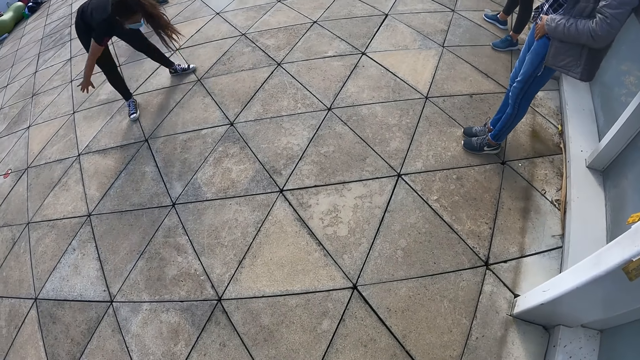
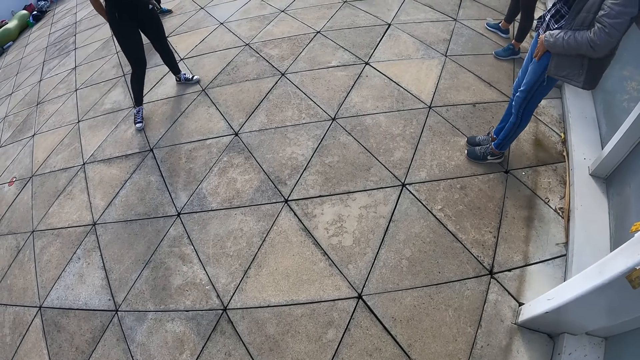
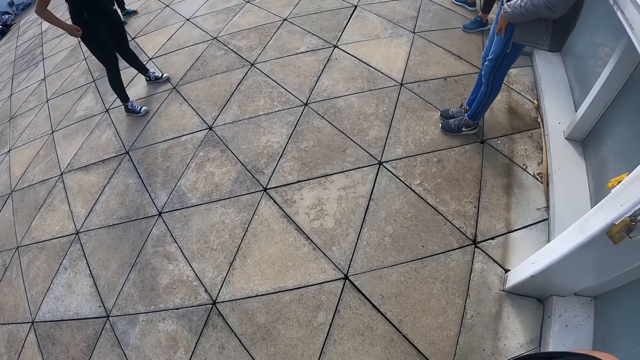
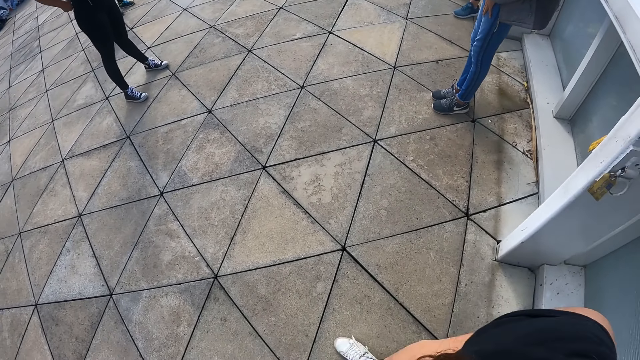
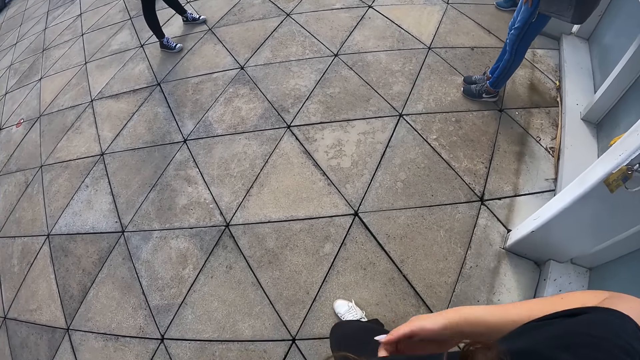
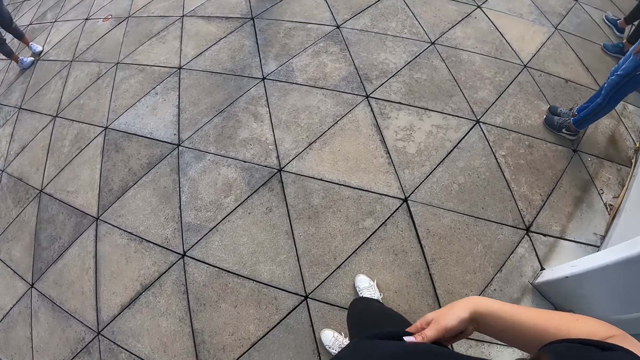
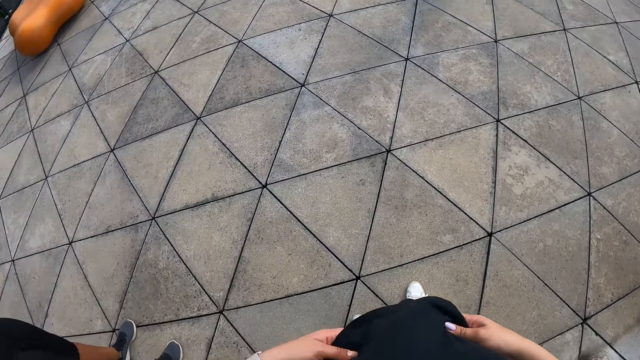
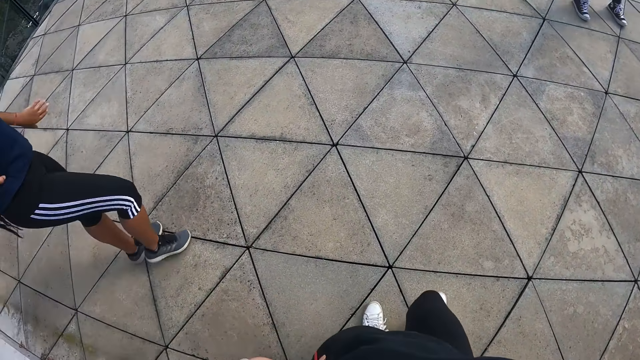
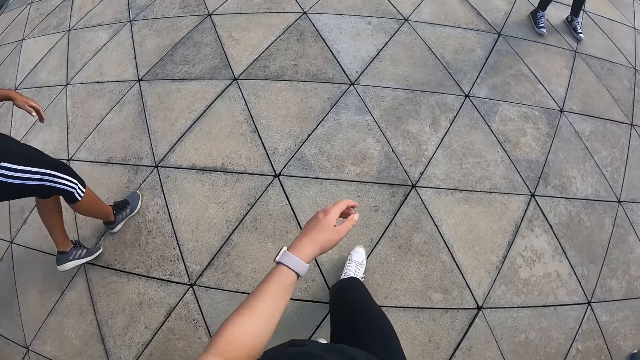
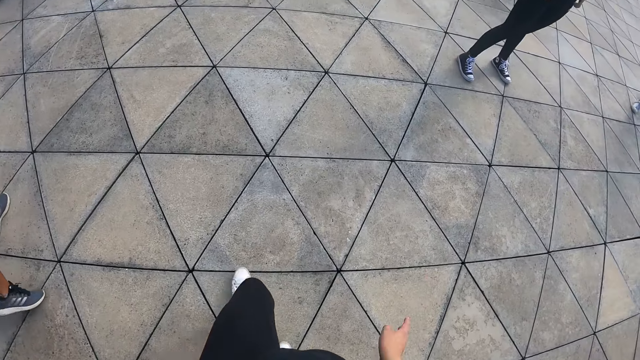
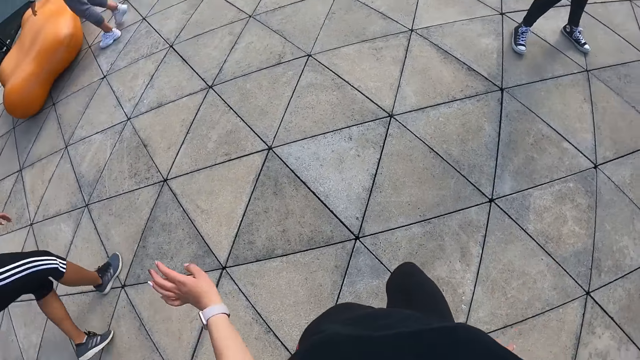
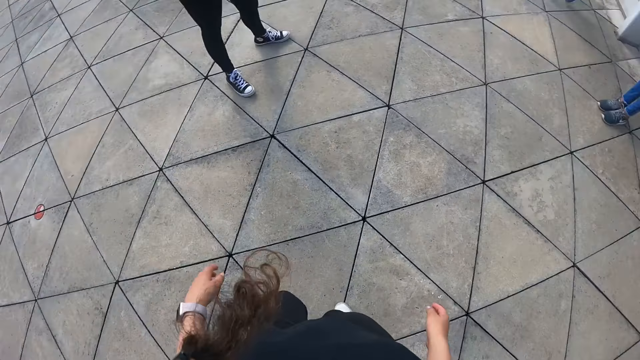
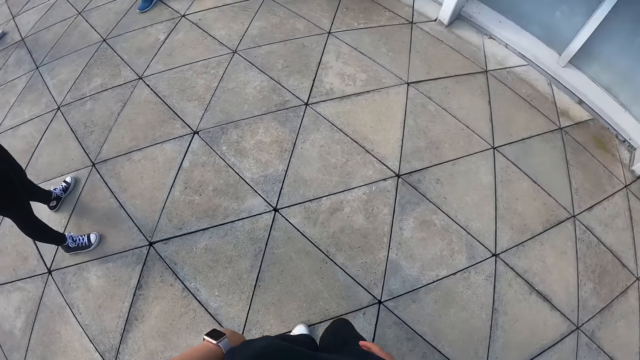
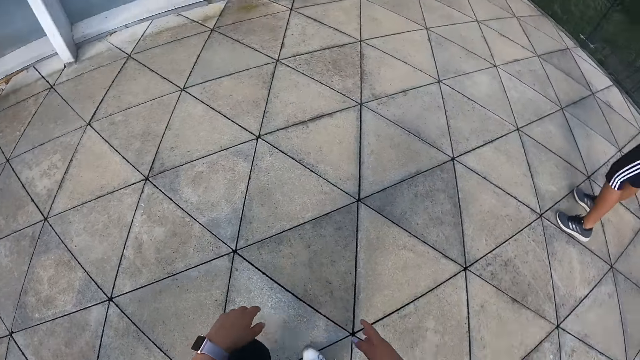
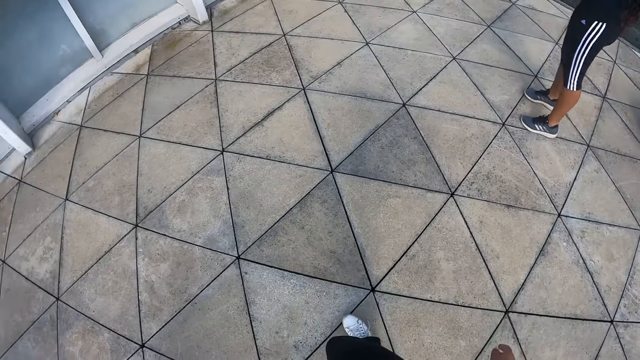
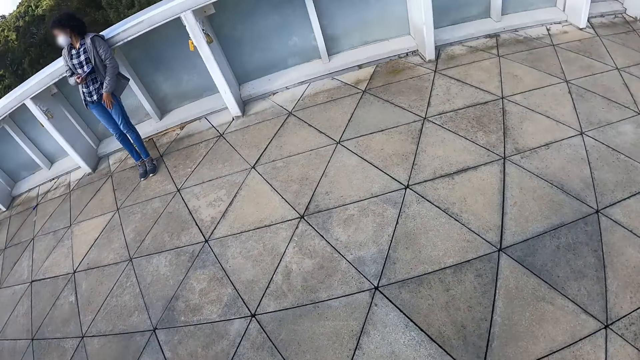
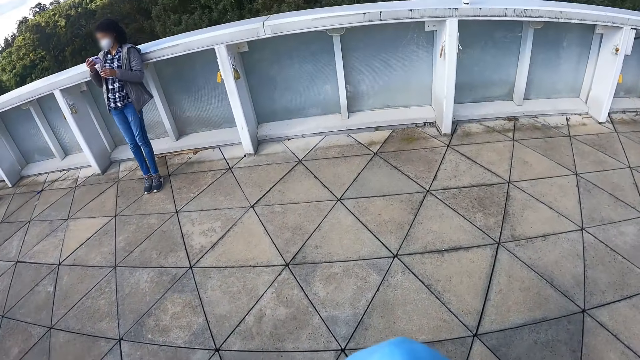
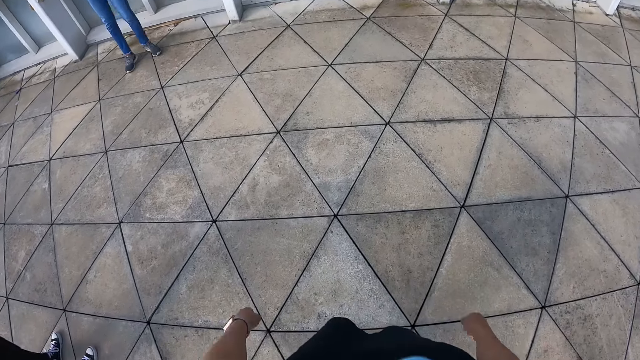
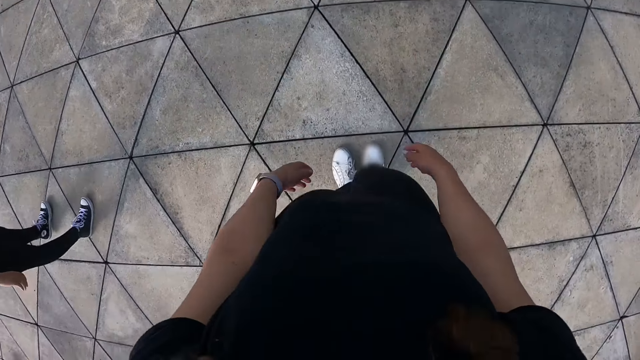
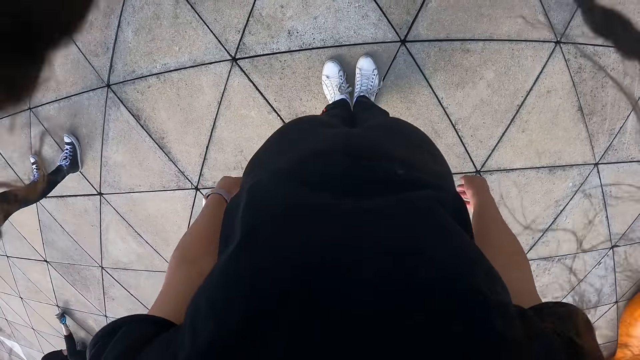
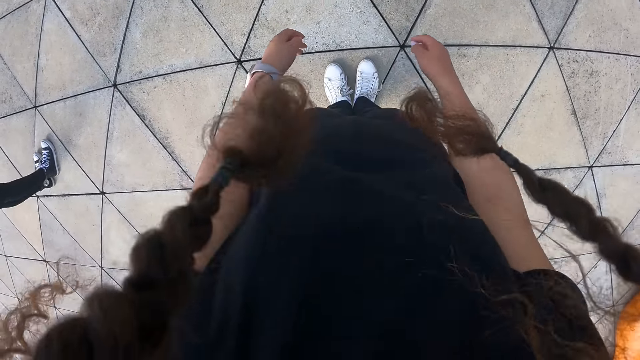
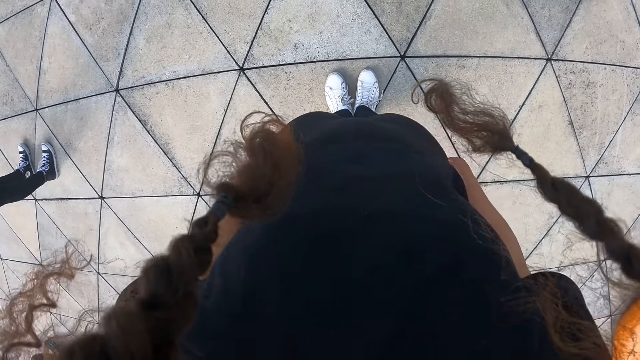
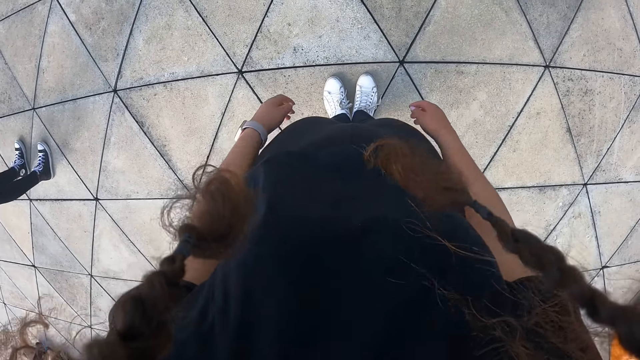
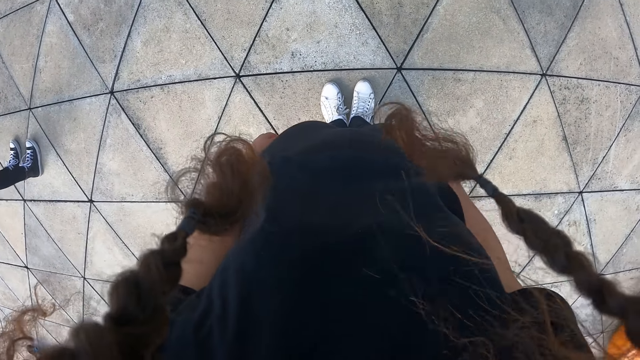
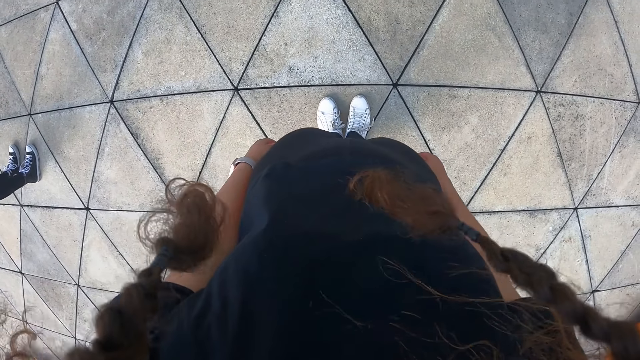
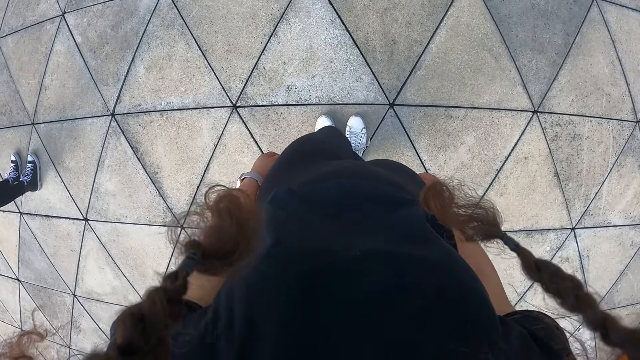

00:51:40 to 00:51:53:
The camera wearer folds her top. She walks around the court. She turns around. She stands at the court.

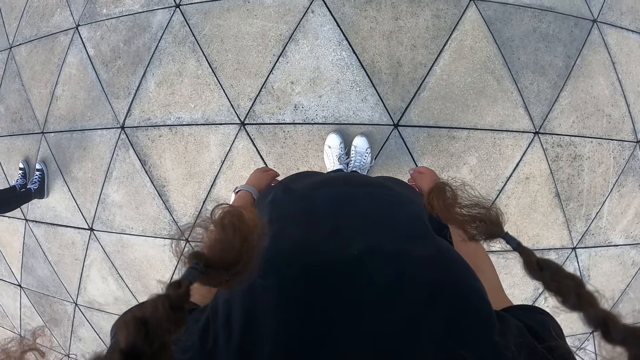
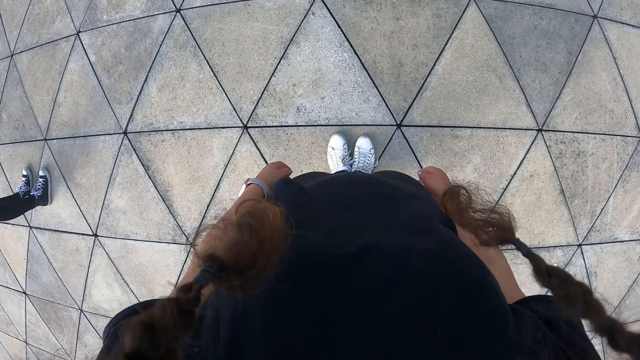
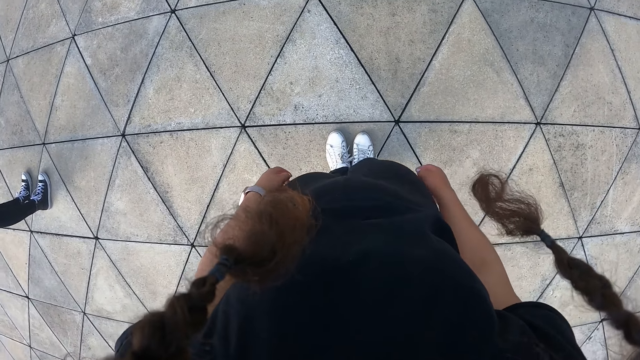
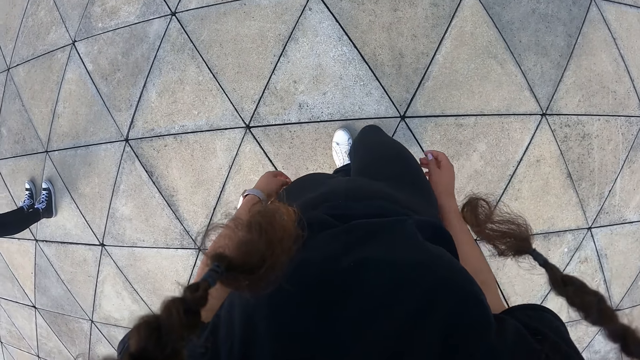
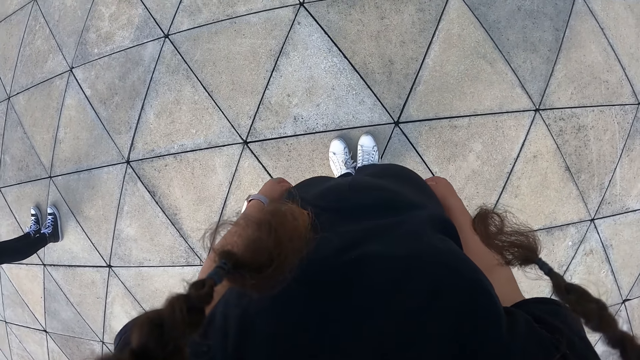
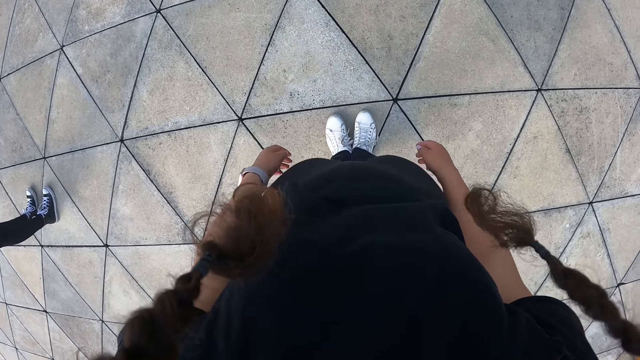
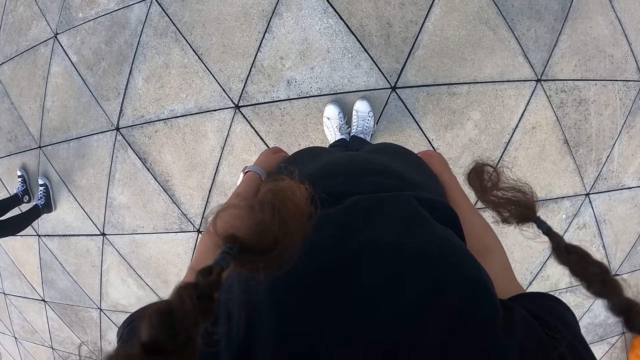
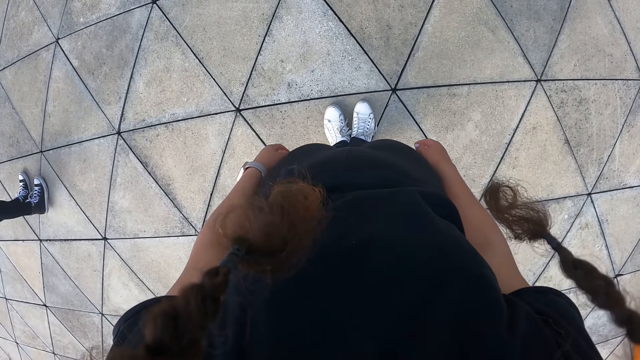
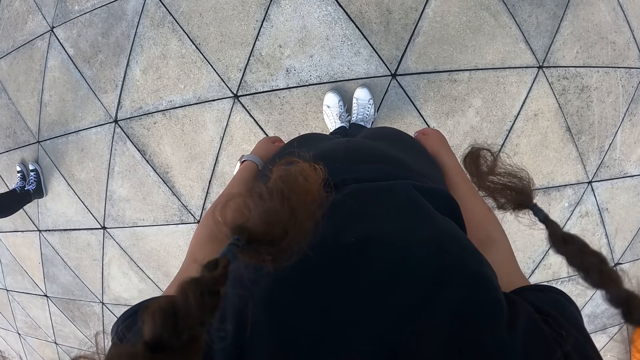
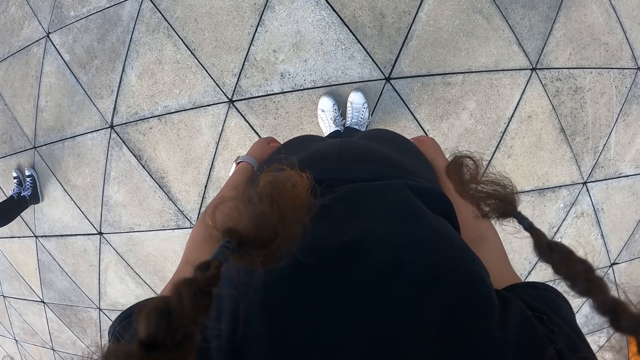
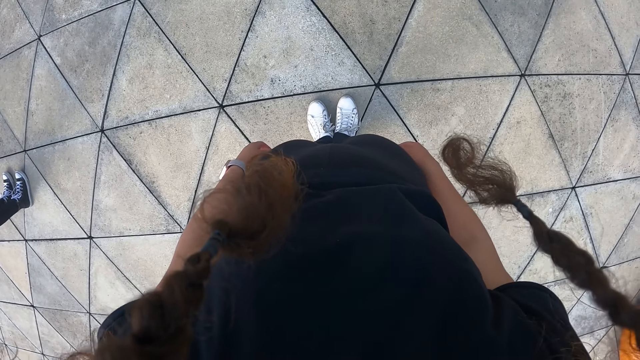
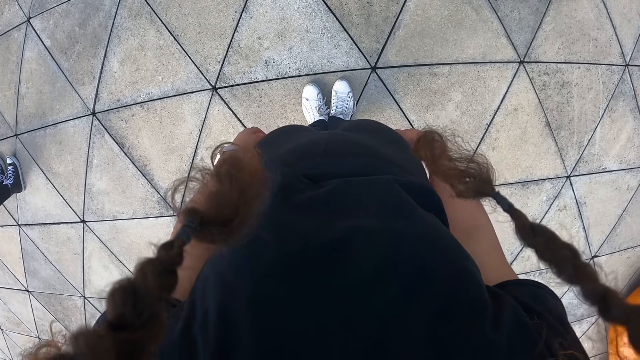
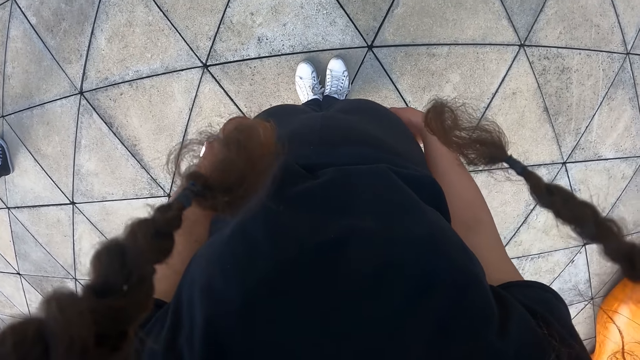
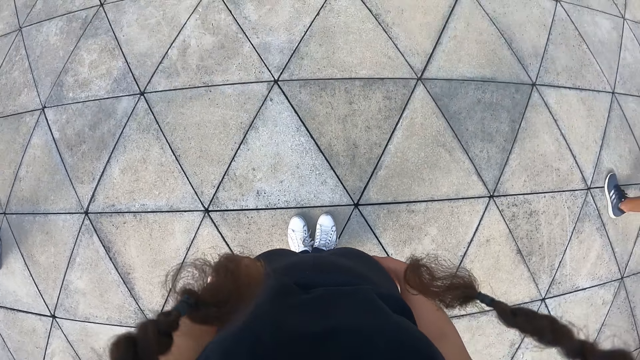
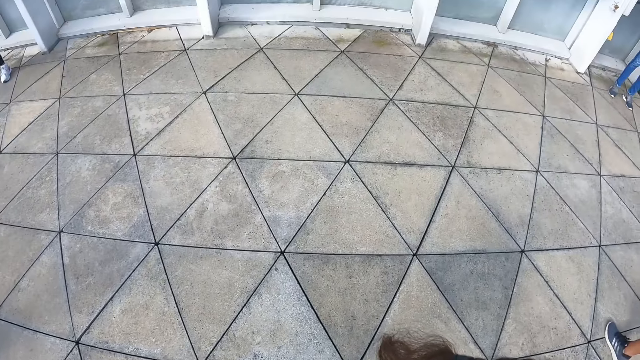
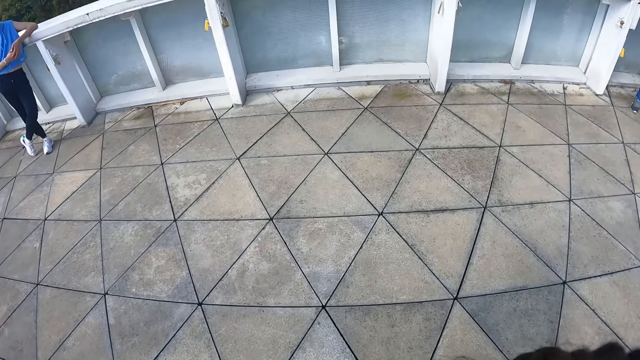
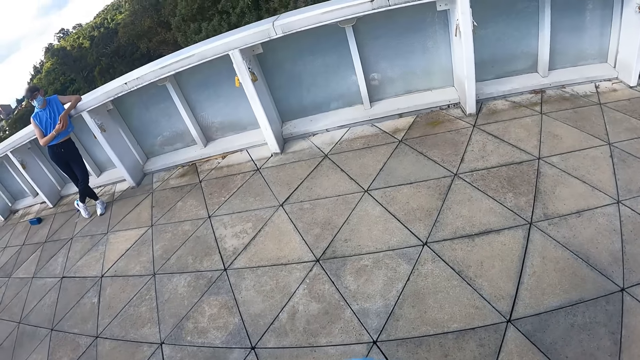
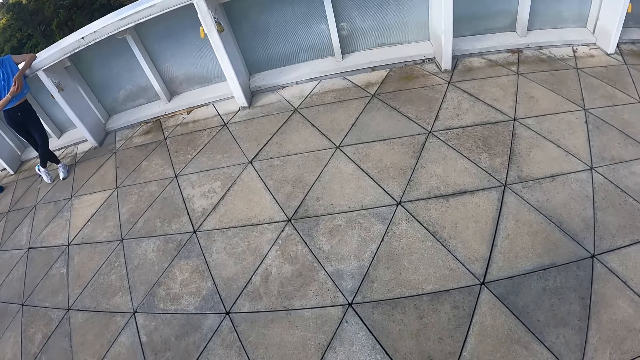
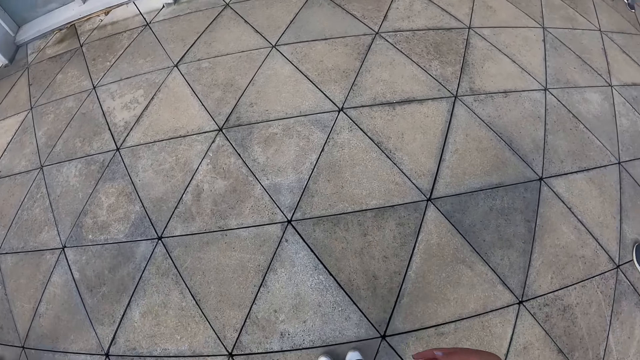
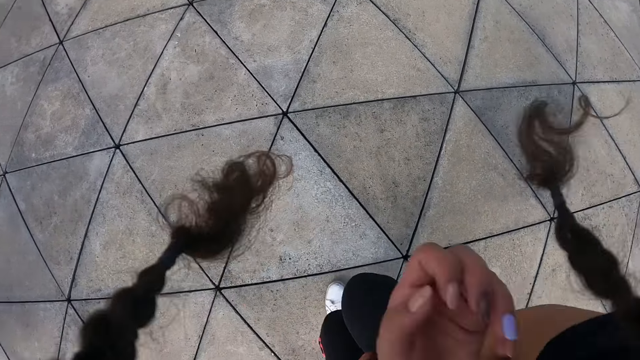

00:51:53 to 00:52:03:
The camera wearer looks around the court.
